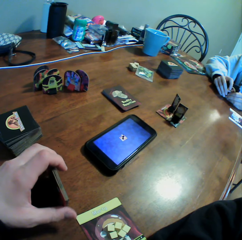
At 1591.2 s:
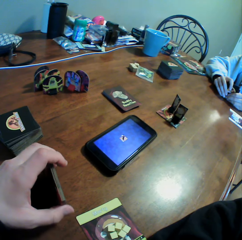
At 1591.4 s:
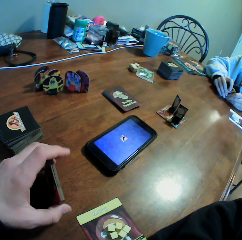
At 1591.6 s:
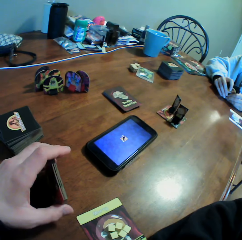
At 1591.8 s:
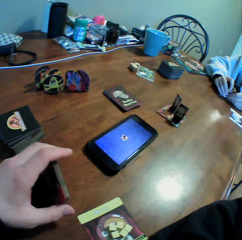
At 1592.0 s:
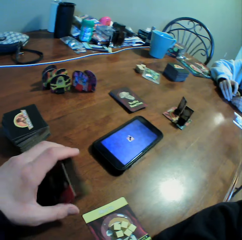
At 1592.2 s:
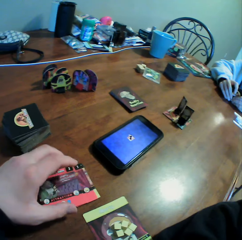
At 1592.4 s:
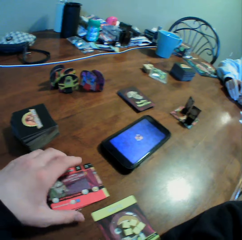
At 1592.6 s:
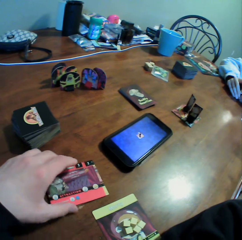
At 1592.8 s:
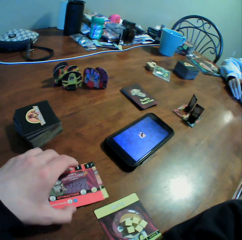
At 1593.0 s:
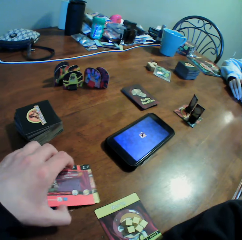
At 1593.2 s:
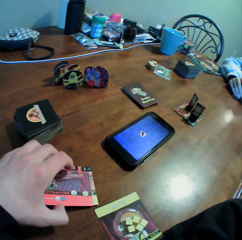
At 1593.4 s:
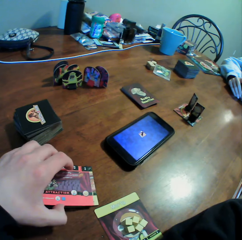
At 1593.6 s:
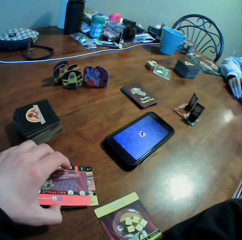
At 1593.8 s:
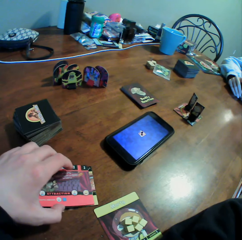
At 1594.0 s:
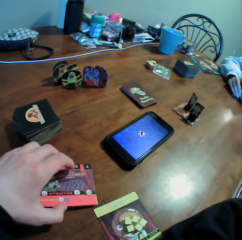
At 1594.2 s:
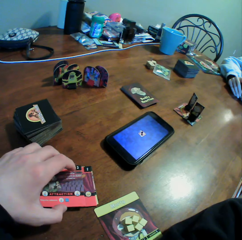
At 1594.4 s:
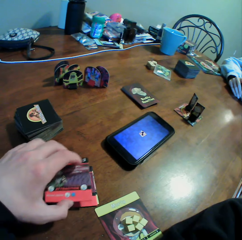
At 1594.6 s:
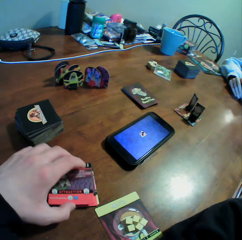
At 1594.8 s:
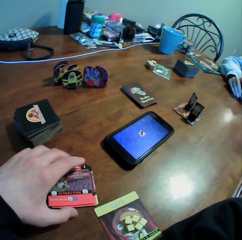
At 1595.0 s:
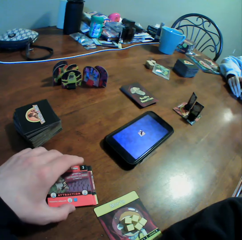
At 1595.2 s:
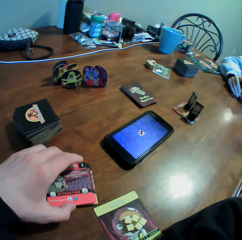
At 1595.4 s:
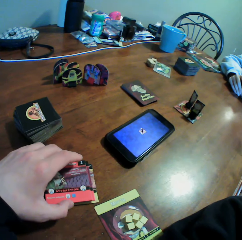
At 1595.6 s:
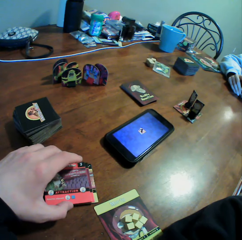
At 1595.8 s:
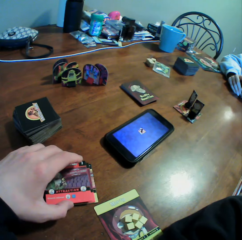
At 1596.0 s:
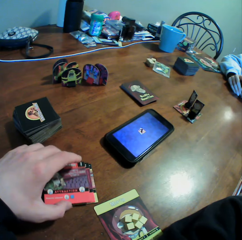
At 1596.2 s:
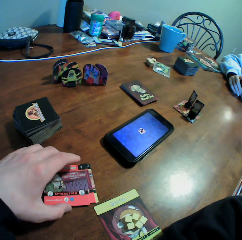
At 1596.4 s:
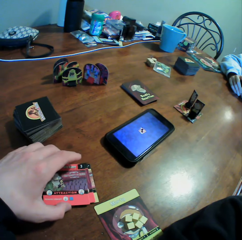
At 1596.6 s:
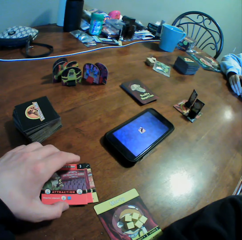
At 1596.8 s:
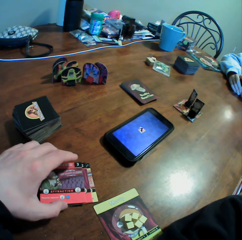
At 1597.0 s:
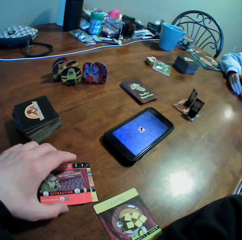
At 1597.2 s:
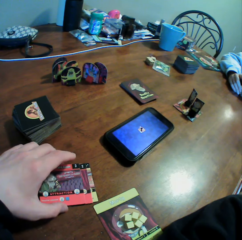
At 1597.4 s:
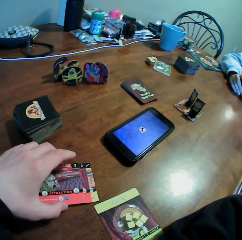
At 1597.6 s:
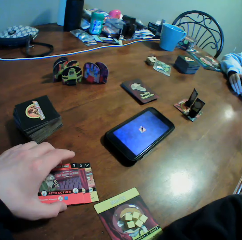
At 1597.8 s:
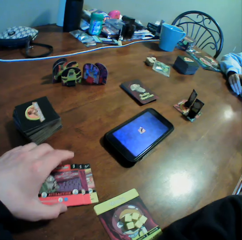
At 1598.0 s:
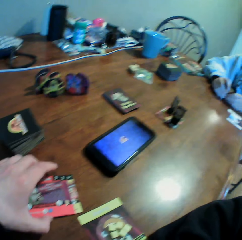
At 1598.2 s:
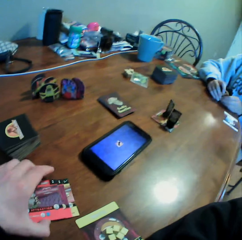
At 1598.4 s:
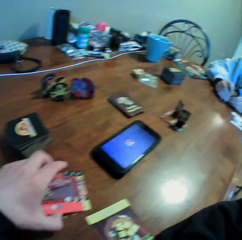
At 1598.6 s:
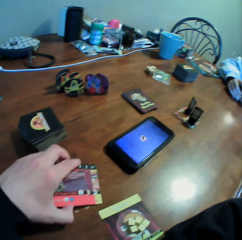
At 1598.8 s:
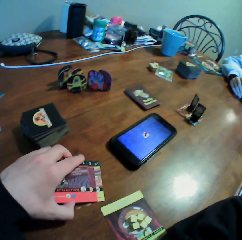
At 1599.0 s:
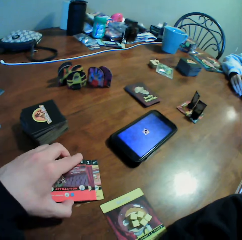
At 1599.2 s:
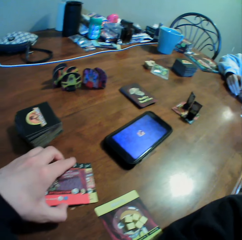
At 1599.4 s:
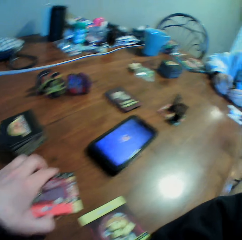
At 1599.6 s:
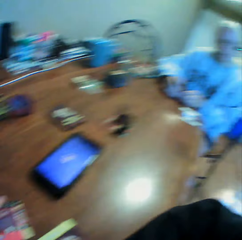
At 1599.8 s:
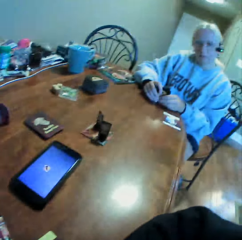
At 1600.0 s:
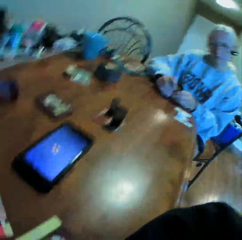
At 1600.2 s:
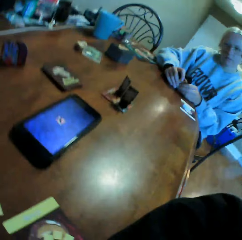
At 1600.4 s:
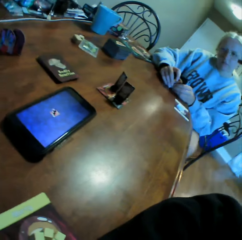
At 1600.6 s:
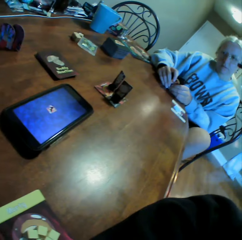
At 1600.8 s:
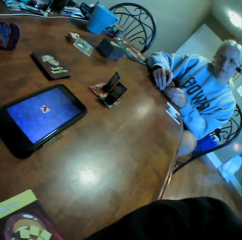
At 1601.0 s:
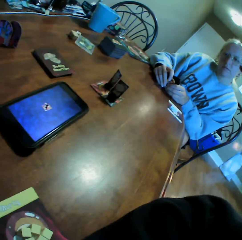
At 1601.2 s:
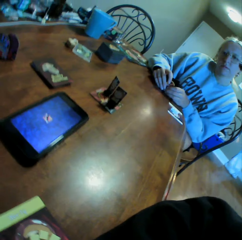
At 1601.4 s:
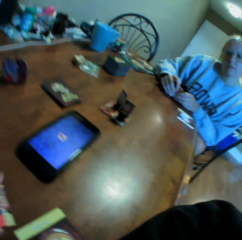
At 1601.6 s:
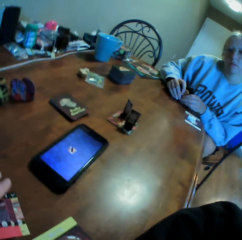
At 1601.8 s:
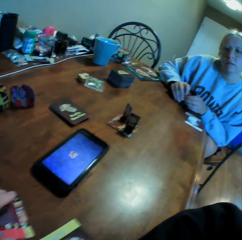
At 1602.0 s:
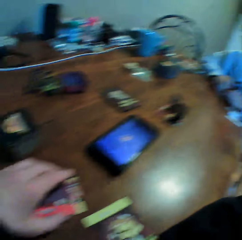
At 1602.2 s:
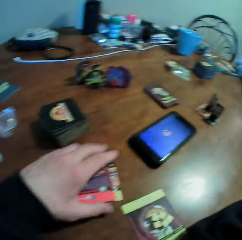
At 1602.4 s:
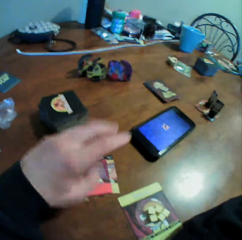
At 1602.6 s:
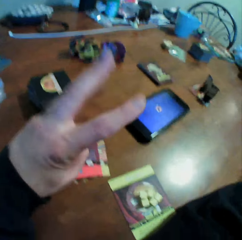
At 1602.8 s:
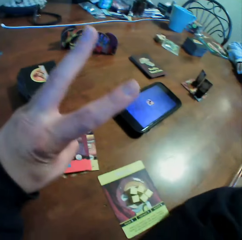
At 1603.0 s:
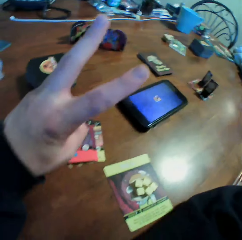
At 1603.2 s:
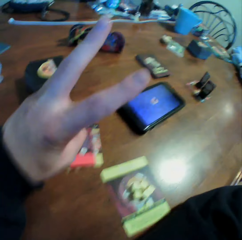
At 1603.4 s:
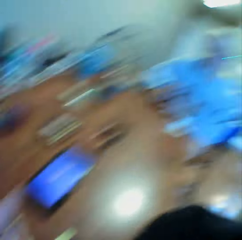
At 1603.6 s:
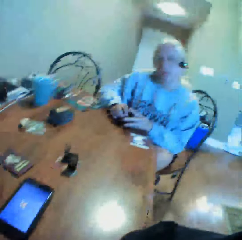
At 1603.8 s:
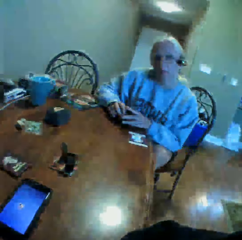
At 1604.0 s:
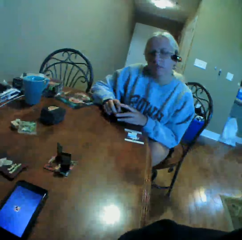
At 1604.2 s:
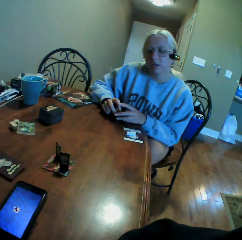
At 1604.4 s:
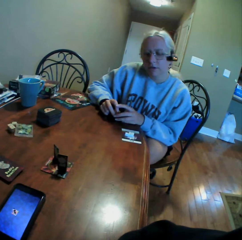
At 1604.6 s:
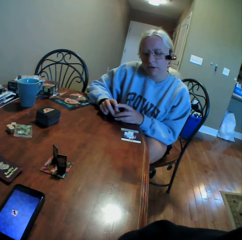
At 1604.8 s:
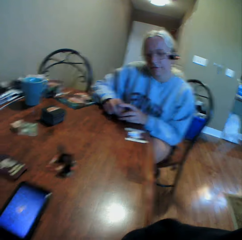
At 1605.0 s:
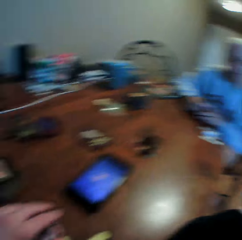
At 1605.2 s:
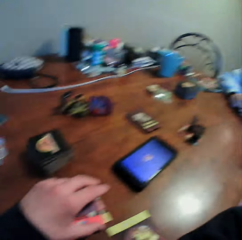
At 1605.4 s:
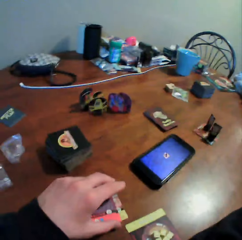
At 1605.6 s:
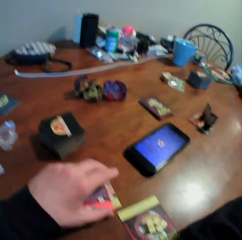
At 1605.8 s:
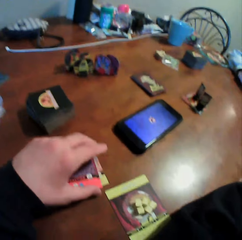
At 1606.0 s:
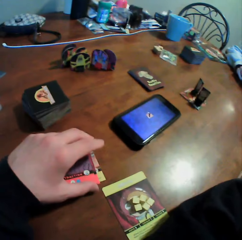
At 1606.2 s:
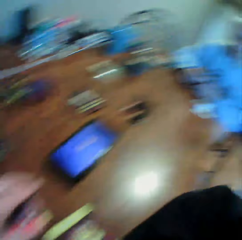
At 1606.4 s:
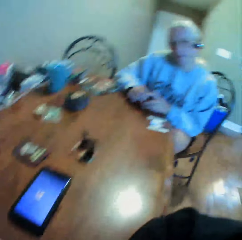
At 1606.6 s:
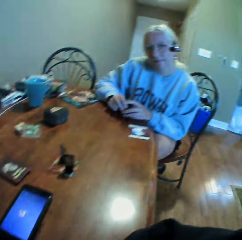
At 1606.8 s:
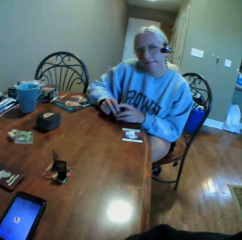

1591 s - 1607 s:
The camera wearer stares at a person. He moves his fingers. He stares at the person. He looks around the table.

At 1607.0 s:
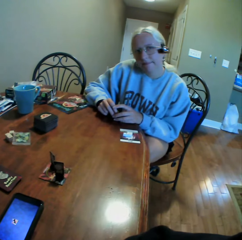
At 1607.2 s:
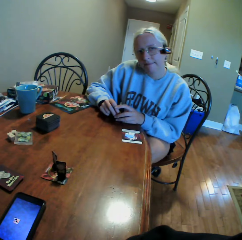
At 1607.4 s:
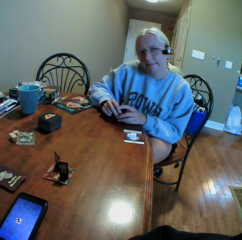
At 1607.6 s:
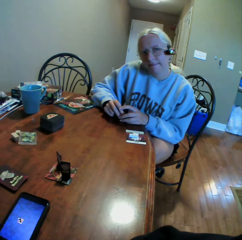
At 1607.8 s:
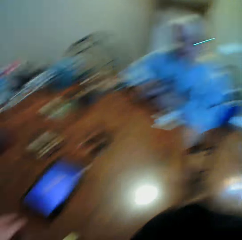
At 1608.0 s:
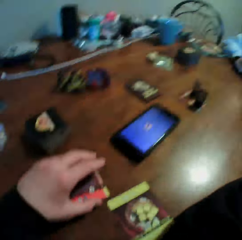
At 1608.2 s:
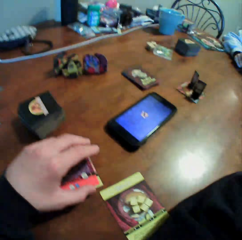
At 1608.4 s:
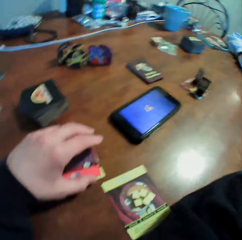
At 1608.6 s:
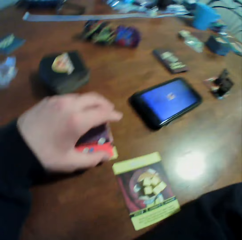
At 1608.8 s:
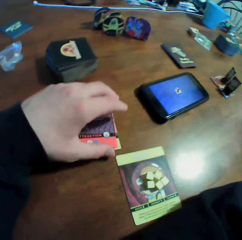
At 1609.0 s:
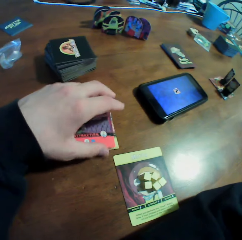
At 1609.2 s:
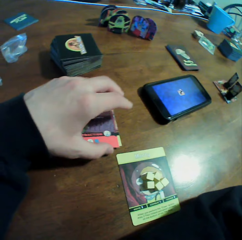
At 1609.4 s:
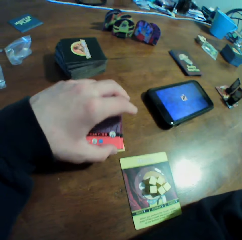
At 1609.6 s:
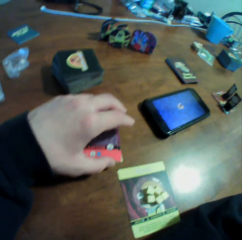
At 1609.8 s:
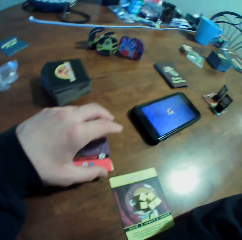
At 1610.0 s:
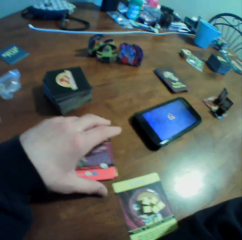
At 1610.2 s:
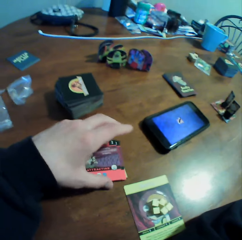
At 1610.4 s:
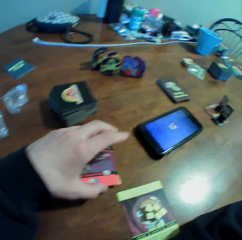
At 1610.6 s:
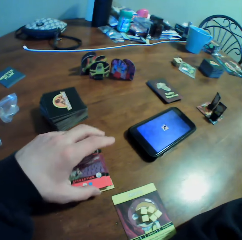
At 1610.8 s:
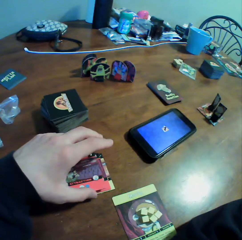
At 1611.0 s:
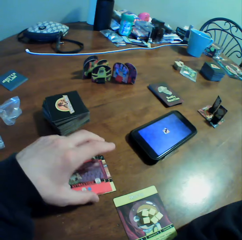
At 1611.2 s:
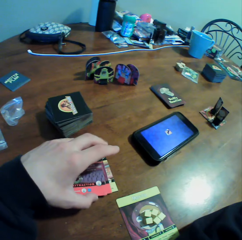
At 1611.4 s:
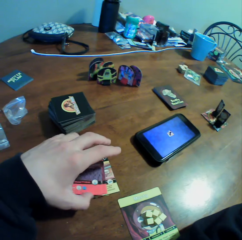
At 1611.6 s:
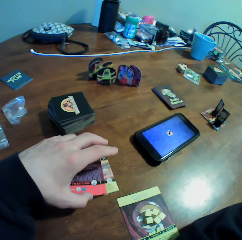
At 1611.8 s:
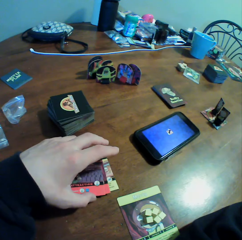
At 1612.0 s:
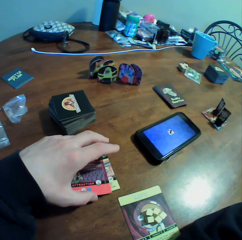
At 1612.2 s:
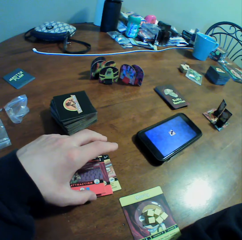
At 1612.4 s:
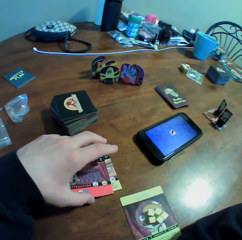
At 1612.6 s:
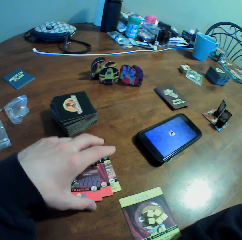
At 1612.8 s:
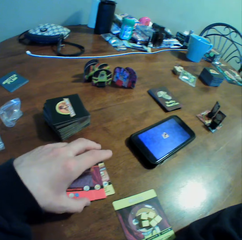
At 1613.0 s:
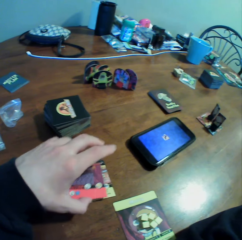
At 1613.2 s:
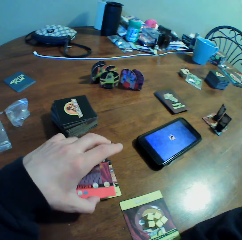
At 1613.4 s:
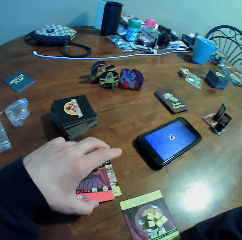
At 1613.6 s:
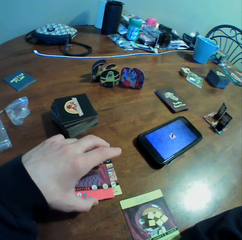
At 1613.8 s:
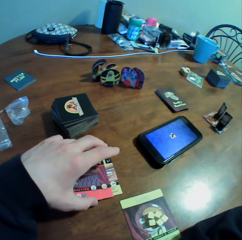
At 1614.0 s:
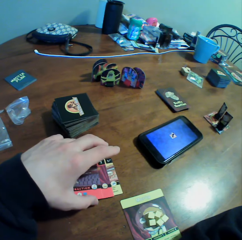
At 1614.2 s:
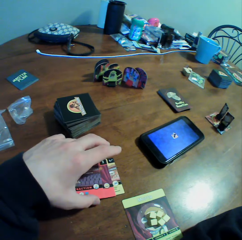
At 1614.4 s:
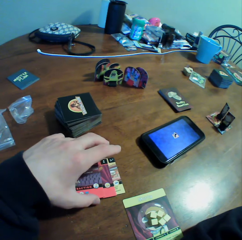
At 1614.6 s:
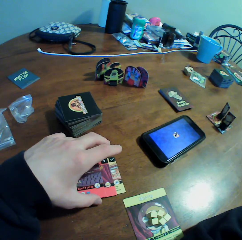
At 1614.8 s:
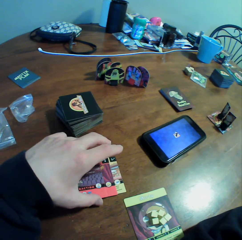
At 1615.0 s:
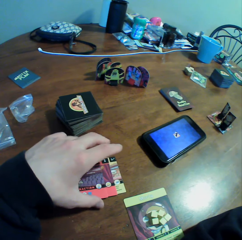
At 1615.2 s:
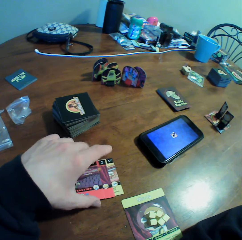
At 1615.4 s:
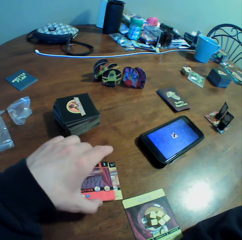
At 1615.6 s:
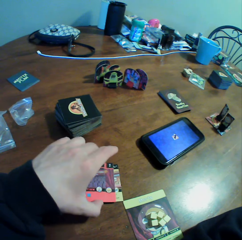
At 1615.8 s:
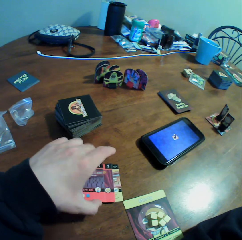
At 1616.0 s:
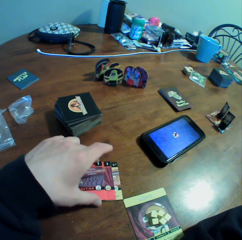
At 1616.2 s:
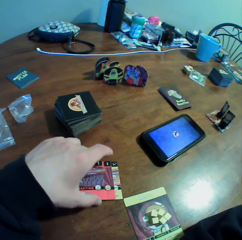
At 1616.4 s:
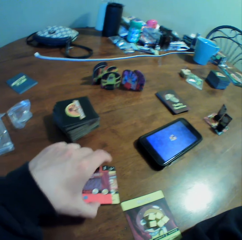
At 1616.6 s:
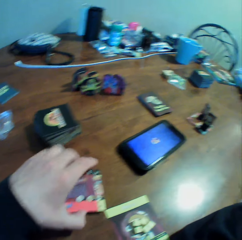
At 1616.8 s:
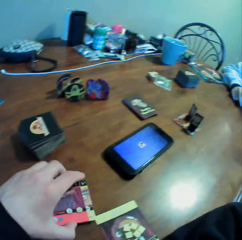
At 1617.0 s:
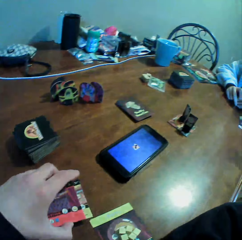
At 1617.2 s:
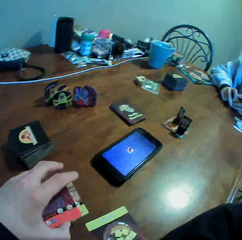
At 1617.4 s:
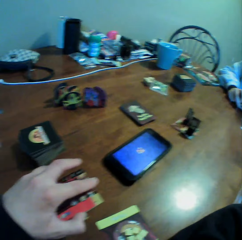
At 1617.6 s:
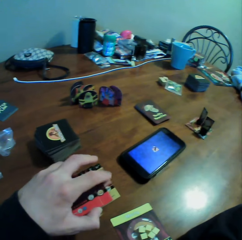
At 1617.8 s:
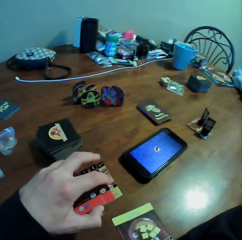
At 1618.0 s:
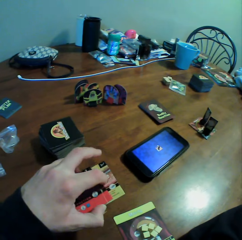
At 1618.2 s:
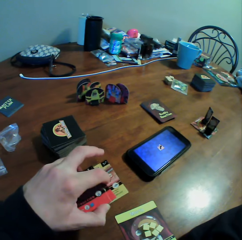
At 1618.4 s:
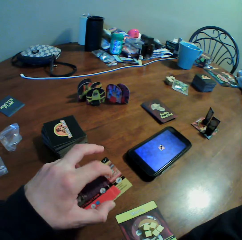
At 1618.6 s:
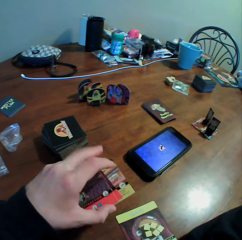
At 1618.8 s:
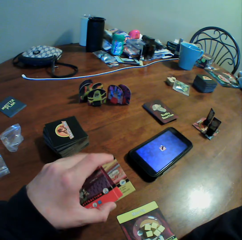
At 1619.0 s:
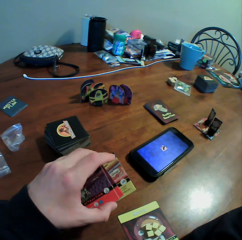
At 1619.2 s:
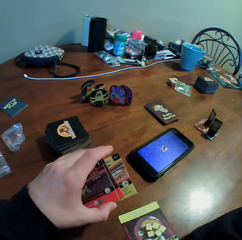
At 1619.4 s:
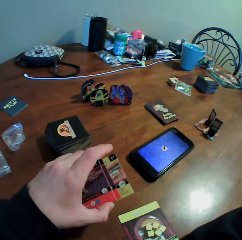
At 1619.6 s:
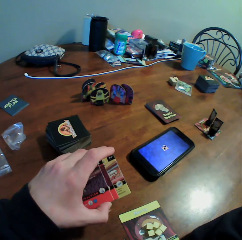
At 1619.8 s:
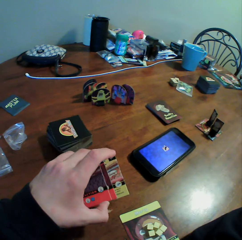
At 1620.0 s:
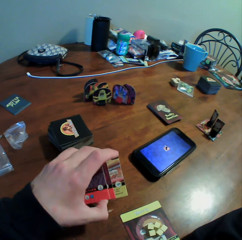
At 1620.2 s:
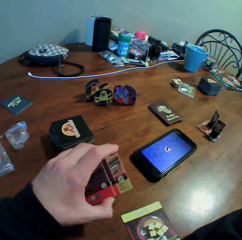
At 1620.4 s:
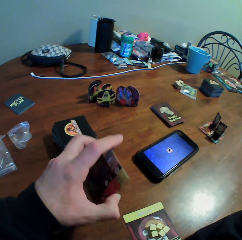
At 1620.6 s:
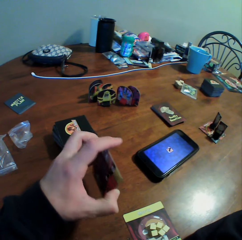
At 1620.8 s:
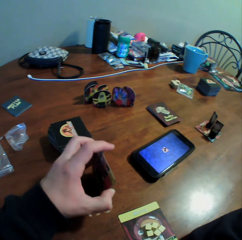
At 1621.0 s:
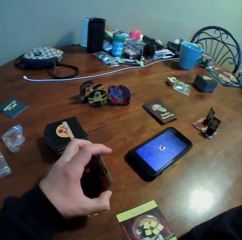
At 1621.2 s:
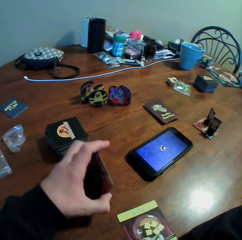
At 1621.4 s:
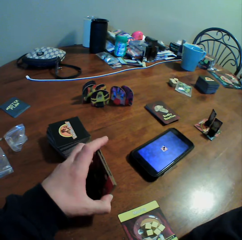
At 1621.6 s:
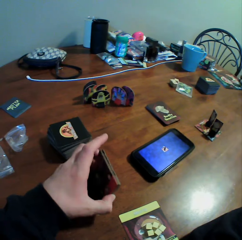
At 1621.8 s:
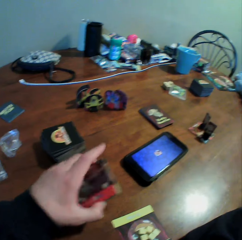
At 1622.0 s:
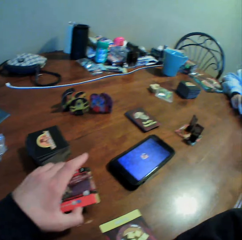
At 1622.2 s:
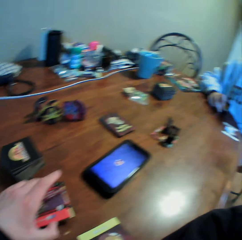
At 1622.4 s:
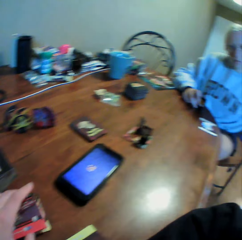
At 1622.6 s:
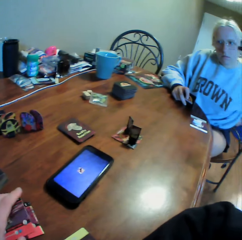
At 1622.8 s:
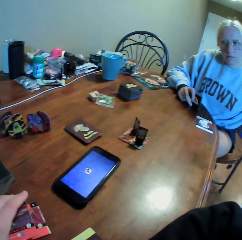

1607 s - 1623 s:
The camera wearer stares at a person. He looks around the table. He moves the cards in his hand.
